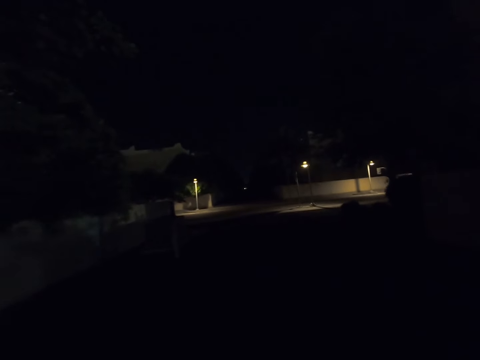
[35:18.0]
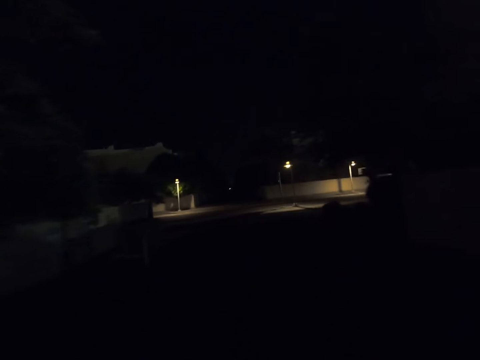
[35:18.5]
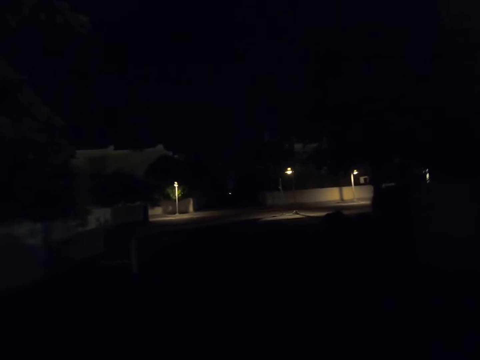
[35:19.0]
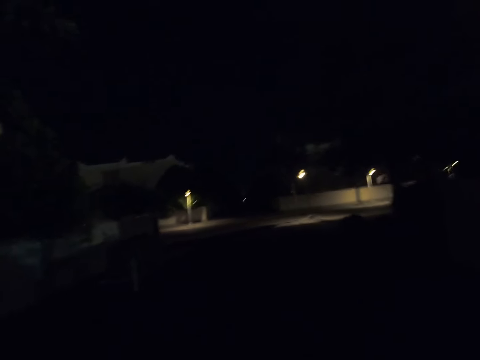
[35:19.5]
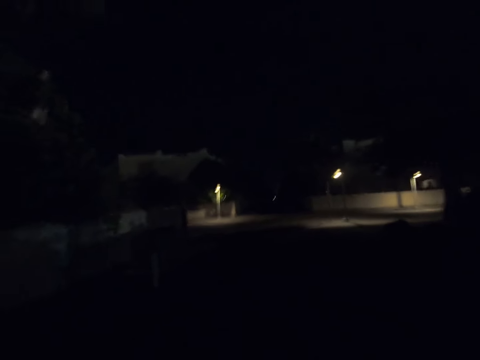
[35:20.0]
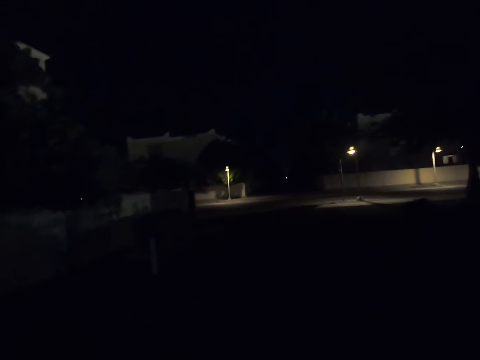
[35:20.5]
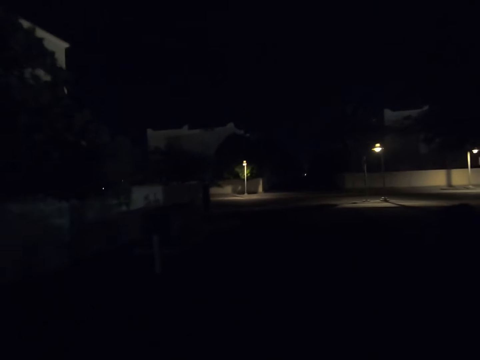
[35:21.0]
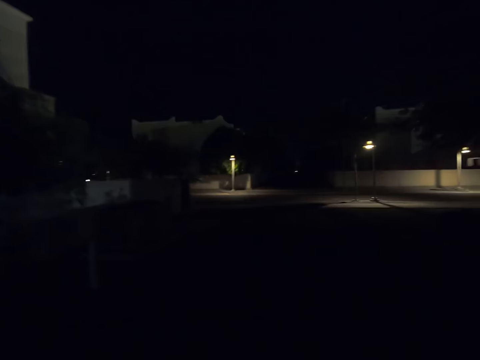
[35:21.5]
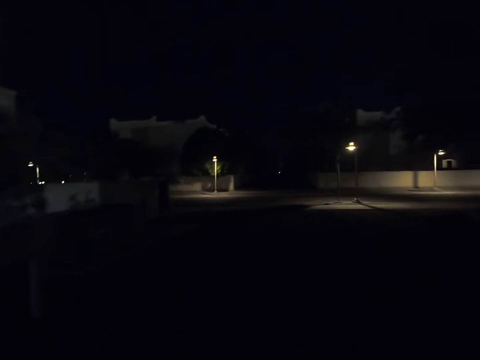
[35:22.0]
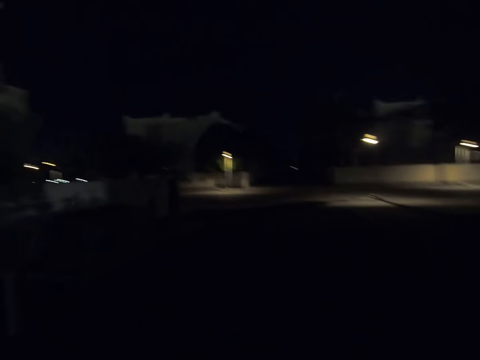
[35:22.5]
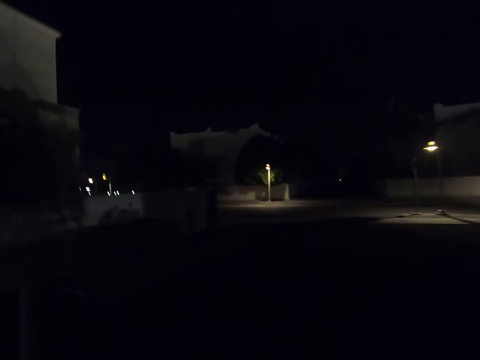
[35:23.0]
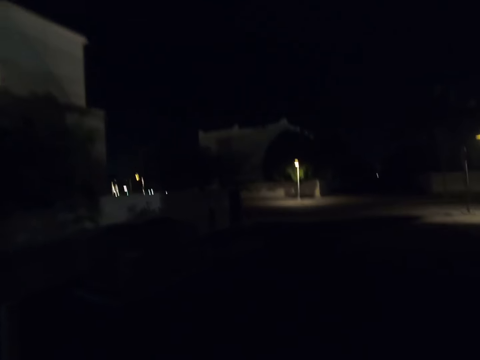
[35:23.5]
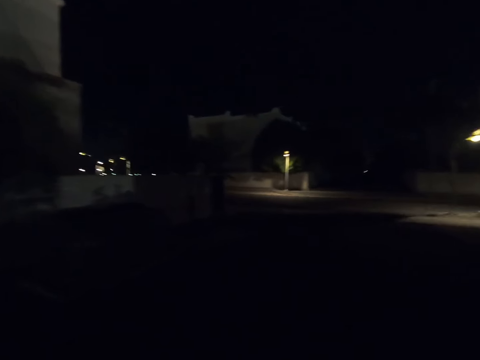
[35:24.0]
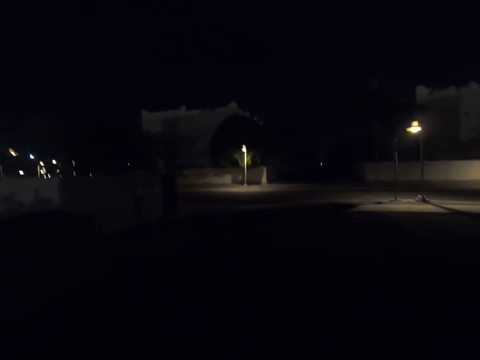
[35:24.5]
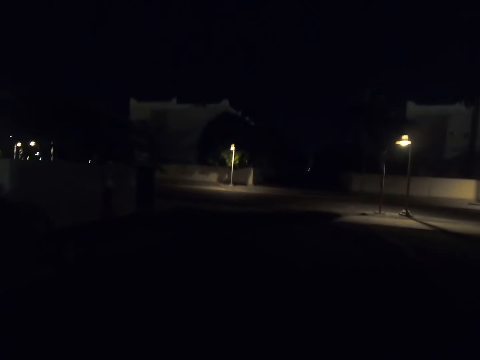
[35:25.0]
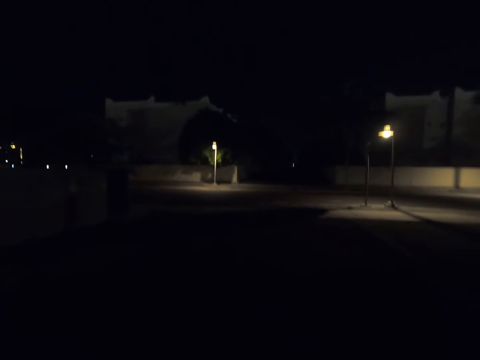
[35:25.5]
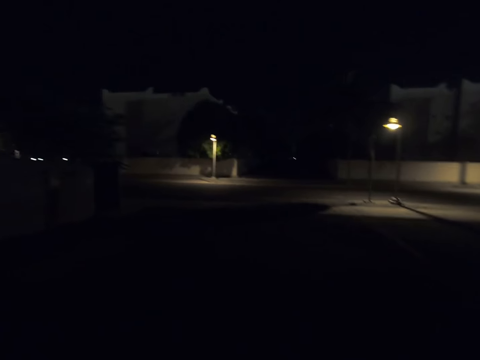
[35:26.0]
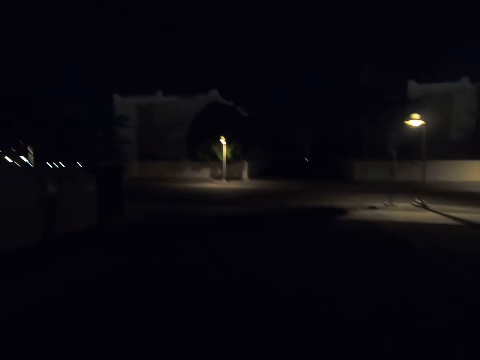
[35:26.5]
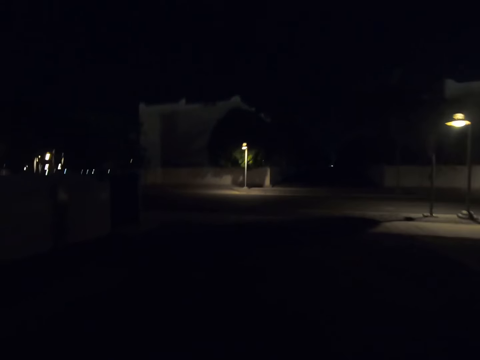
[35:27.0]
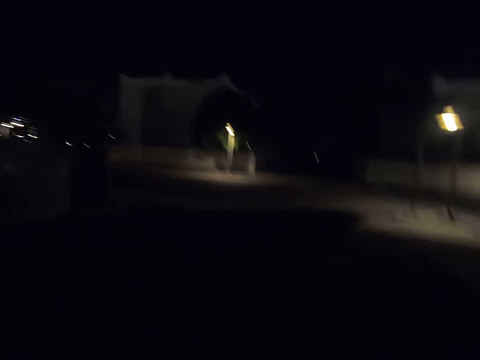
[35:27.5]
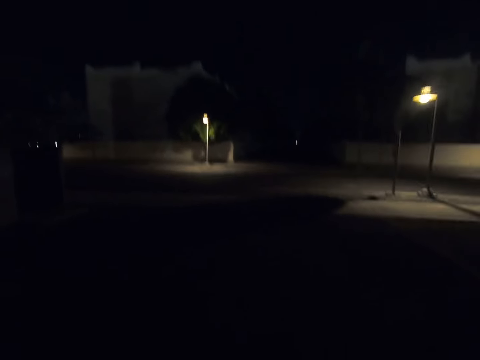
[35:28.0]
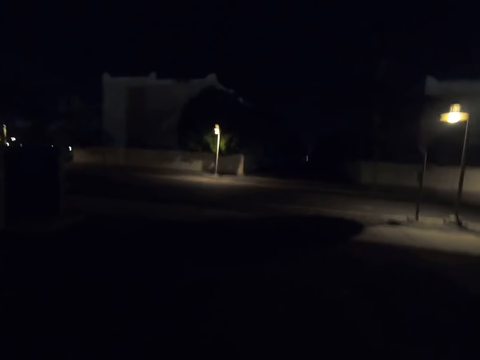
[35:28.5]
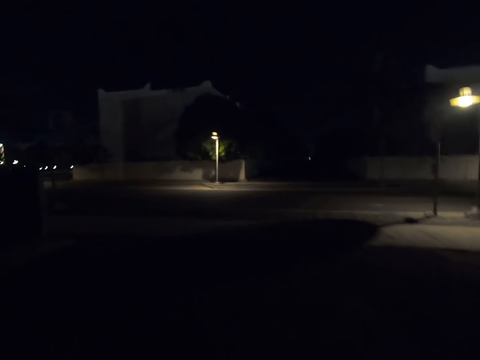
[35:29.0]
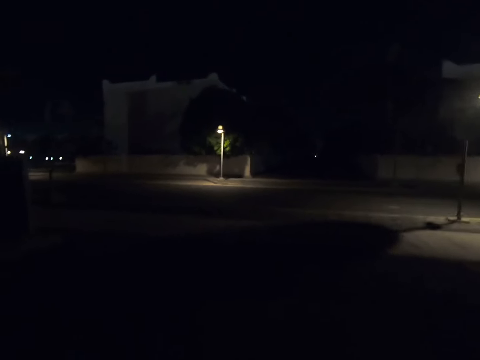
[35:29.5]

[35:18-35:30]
The camera wearer walks on the land.

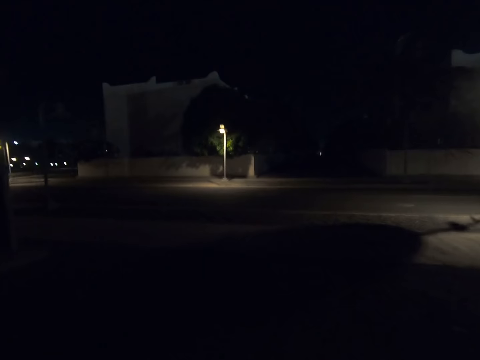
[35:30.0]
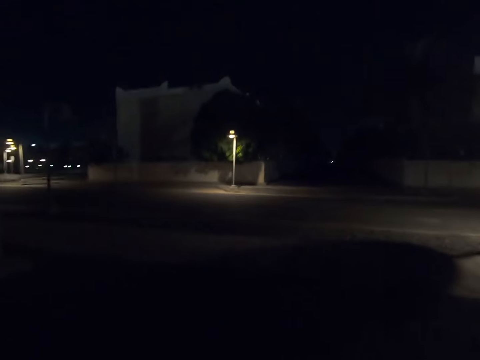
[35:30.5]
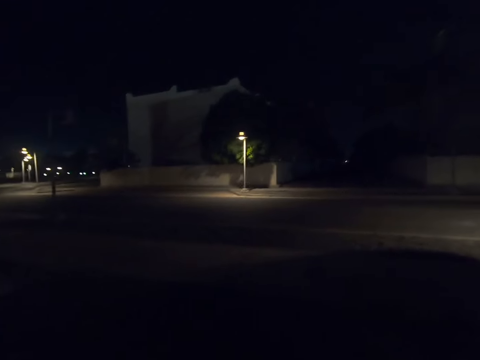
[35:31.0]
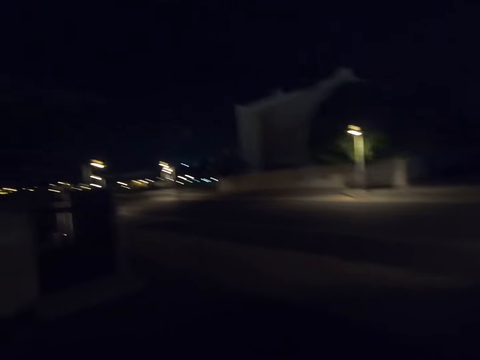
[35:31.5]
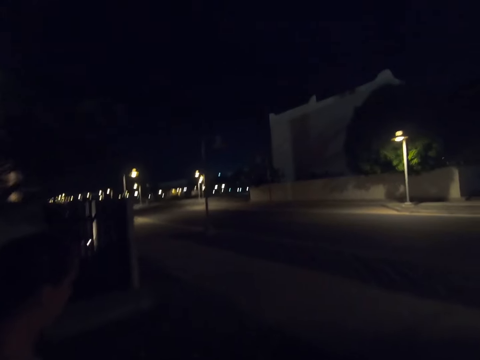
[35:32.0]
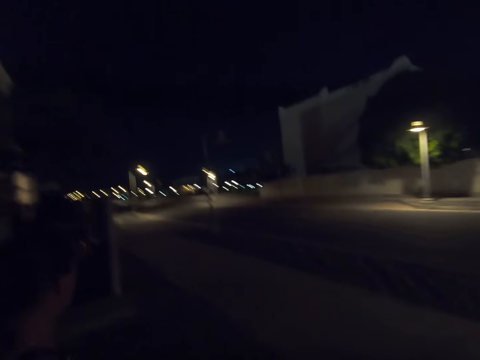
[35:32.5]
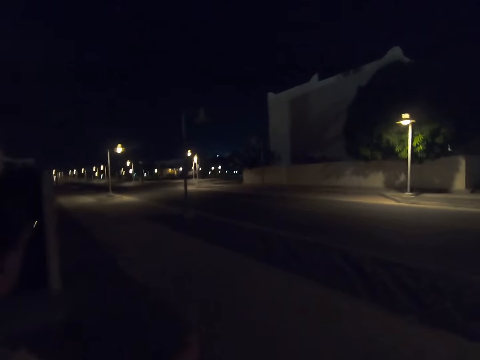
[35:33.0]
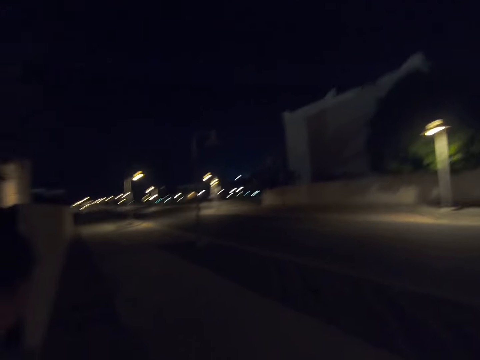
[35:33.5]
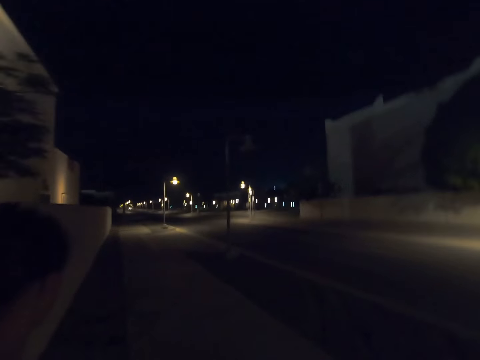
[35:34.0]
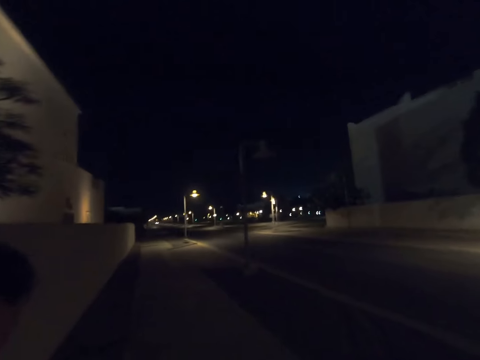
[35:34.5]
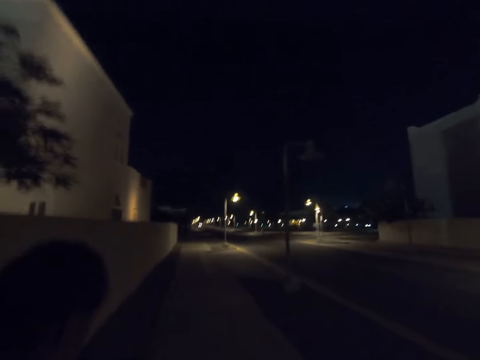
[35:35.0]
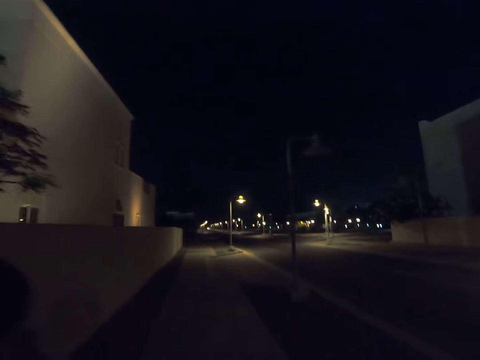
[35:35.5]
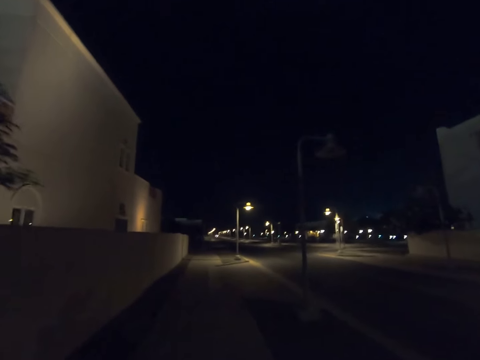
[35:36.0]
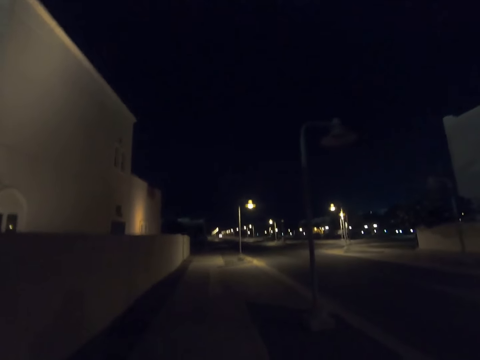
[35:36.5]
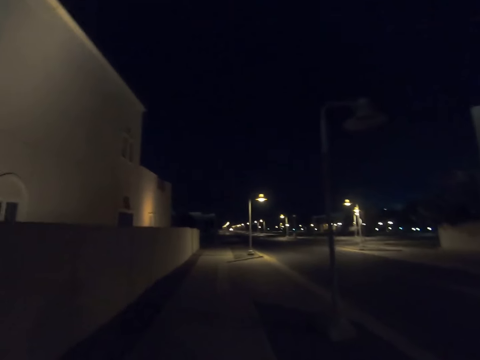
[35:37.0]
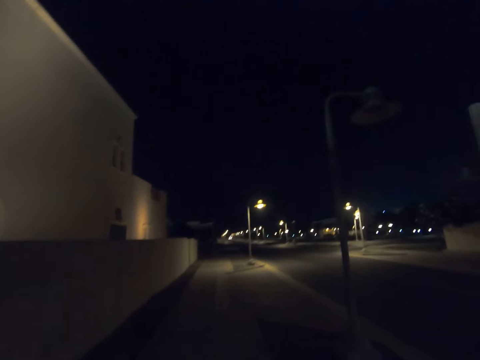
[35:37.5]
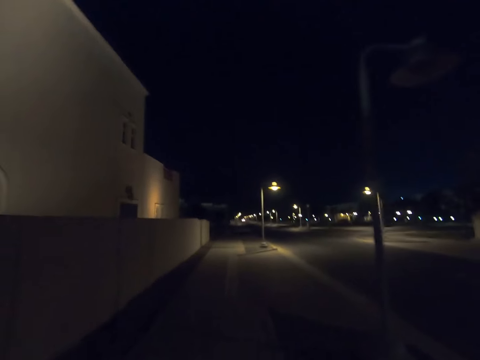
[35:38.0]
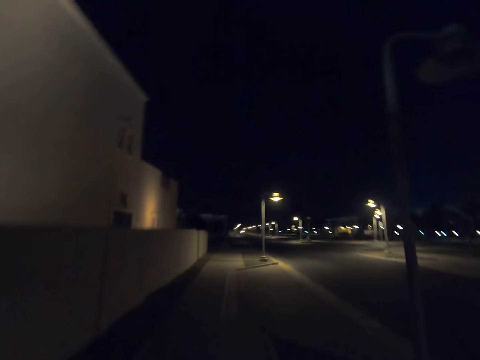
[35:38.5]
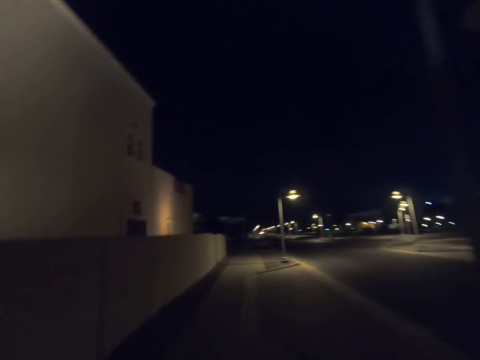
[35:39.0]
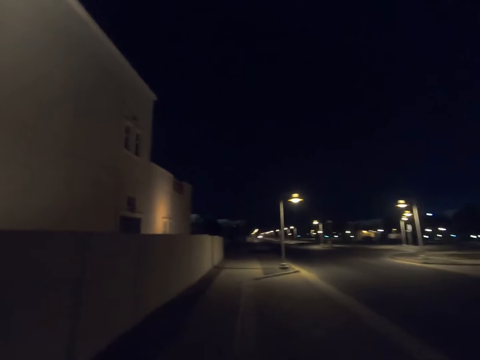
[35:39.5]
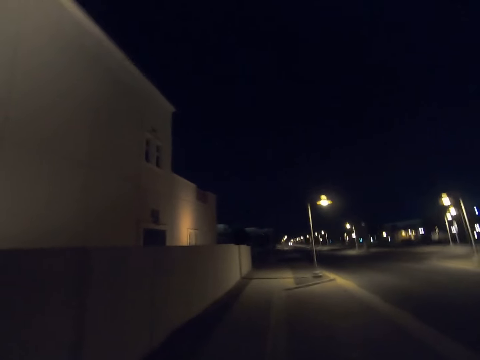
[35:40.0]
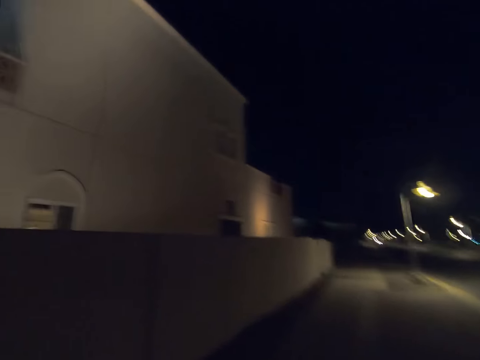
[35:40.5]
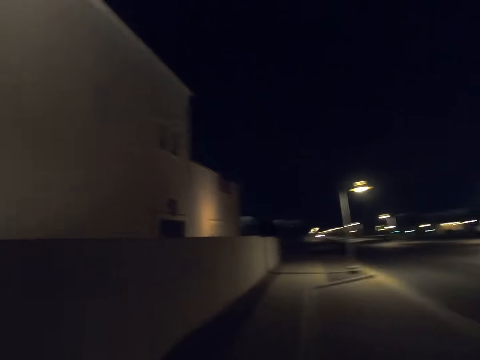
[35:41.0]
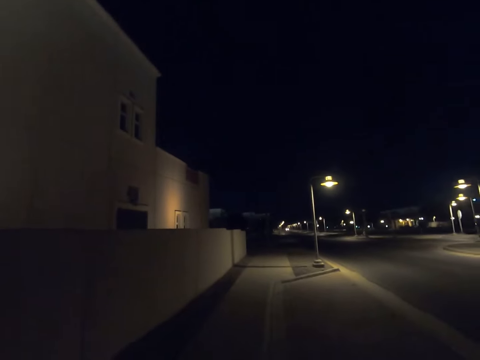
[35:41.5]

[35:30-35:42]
The camera wearer walks with a woman on the land. They walk on the sidewalk.
